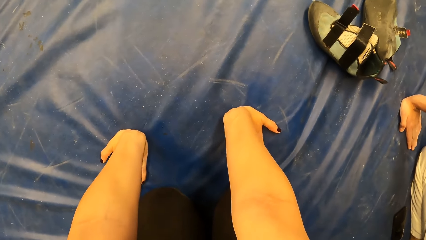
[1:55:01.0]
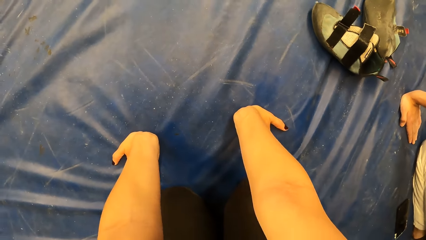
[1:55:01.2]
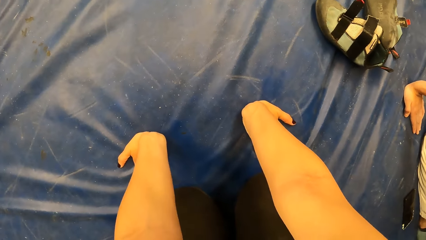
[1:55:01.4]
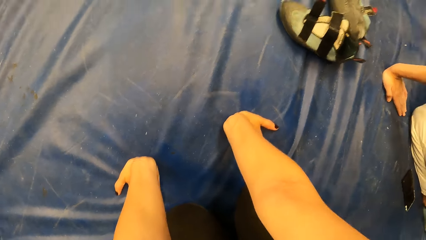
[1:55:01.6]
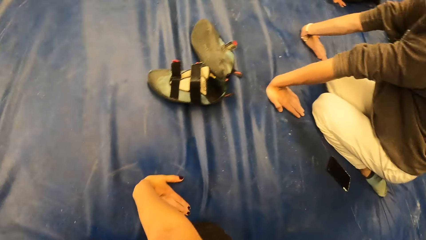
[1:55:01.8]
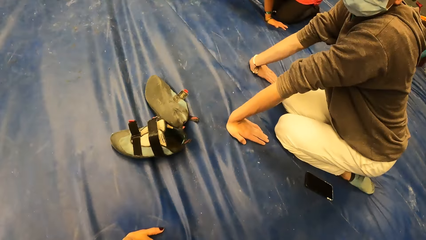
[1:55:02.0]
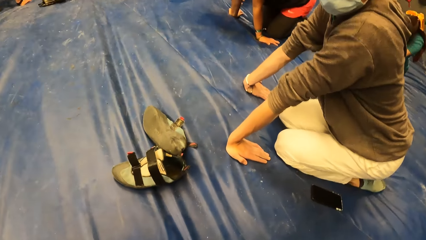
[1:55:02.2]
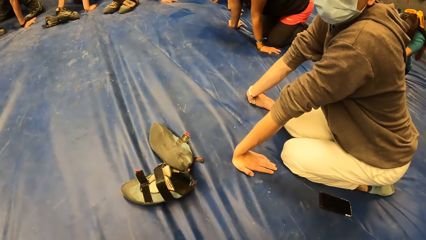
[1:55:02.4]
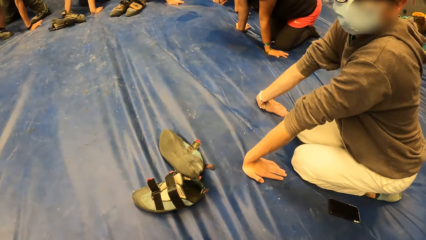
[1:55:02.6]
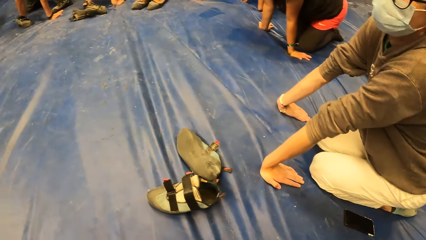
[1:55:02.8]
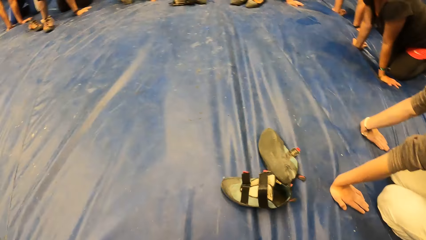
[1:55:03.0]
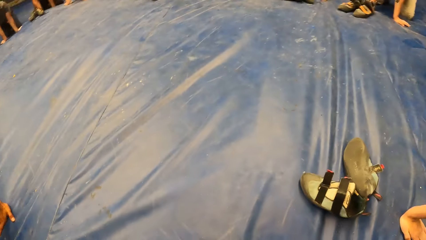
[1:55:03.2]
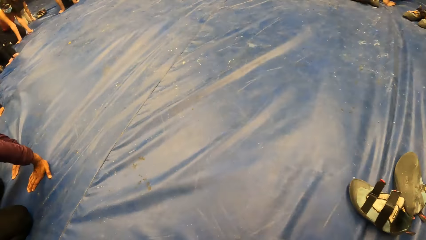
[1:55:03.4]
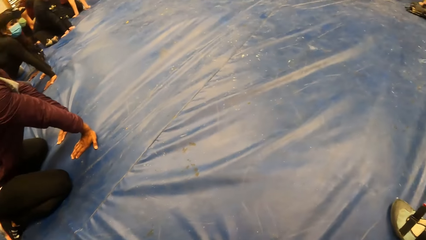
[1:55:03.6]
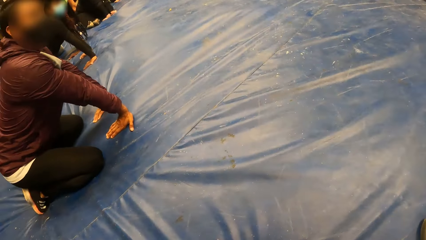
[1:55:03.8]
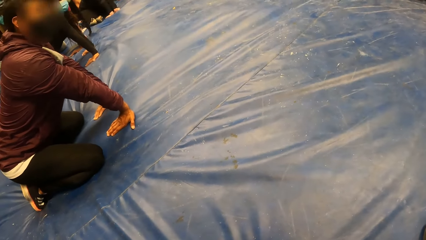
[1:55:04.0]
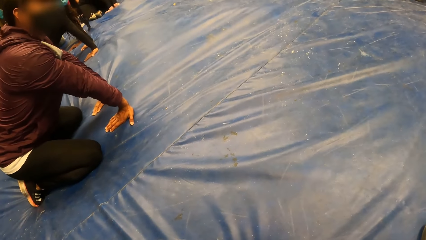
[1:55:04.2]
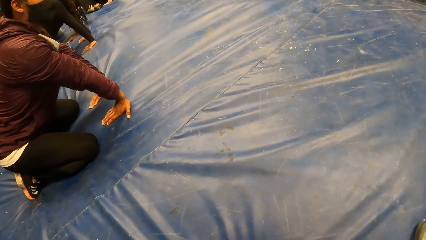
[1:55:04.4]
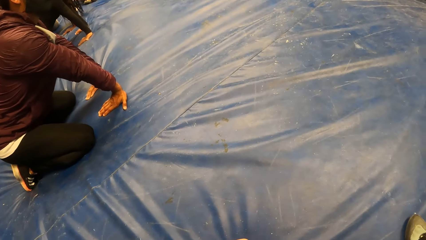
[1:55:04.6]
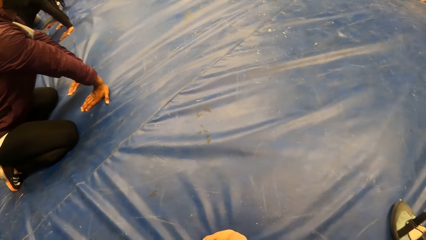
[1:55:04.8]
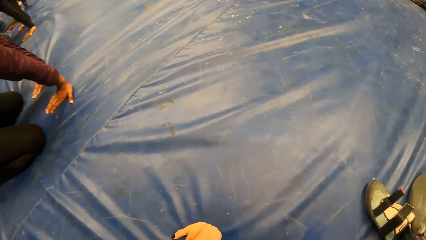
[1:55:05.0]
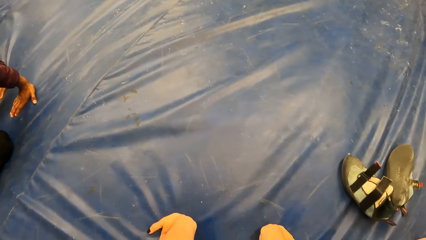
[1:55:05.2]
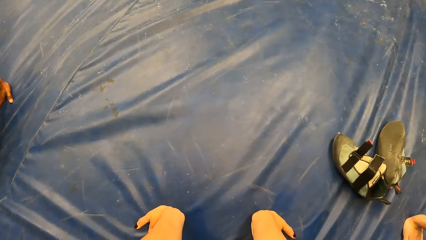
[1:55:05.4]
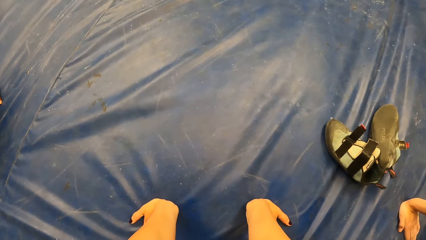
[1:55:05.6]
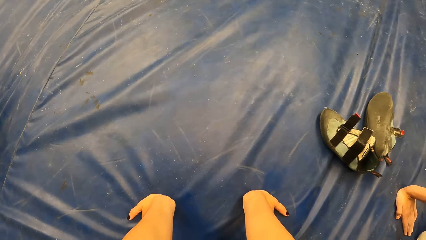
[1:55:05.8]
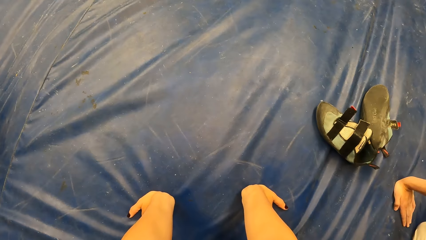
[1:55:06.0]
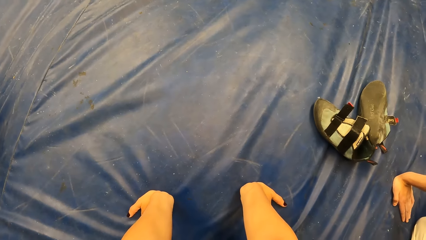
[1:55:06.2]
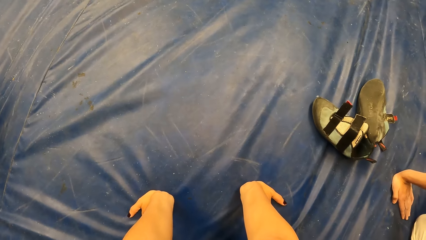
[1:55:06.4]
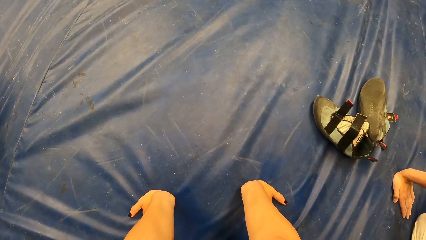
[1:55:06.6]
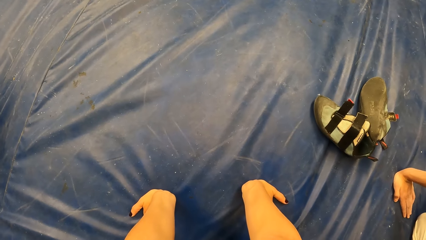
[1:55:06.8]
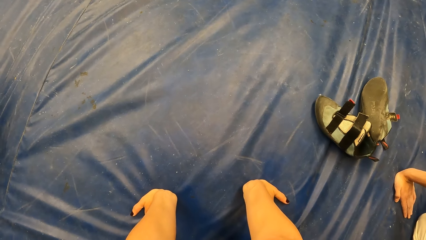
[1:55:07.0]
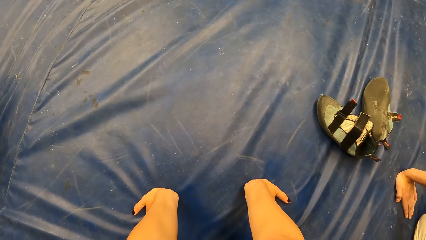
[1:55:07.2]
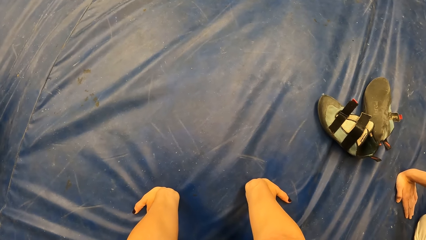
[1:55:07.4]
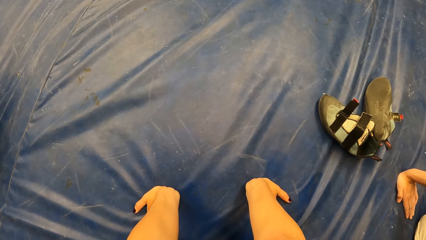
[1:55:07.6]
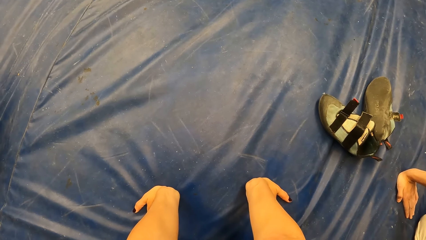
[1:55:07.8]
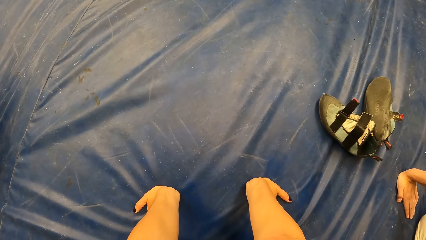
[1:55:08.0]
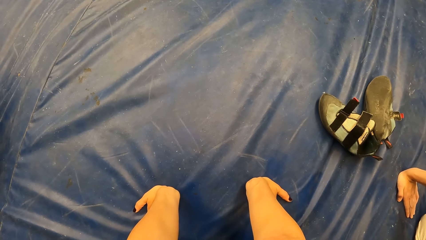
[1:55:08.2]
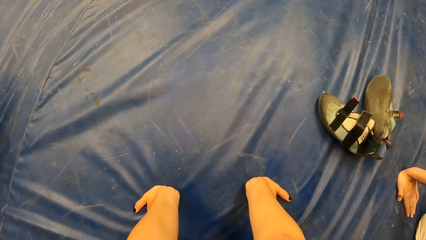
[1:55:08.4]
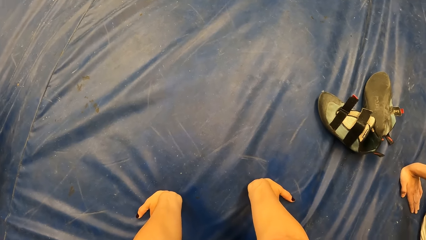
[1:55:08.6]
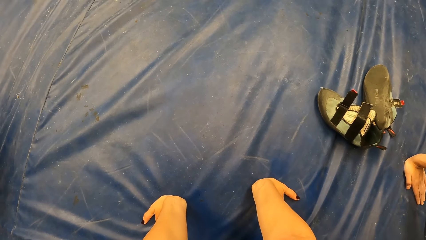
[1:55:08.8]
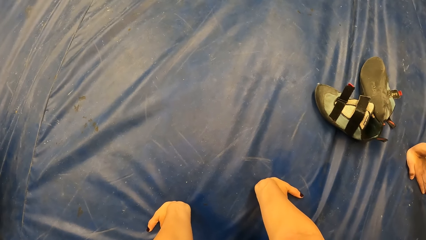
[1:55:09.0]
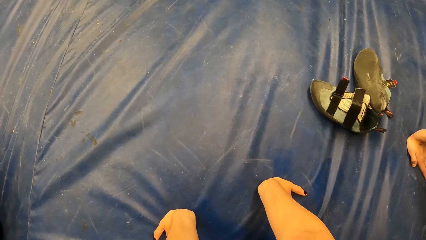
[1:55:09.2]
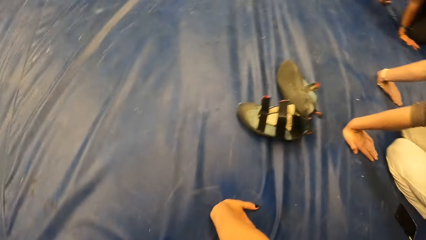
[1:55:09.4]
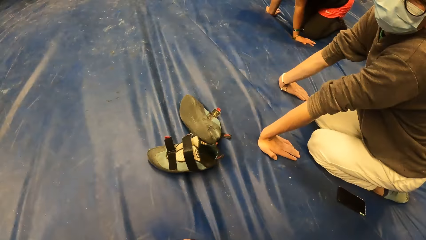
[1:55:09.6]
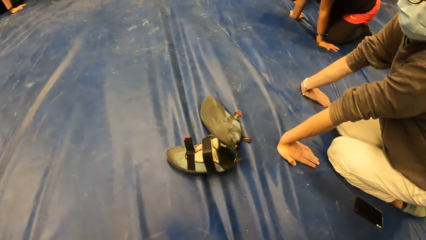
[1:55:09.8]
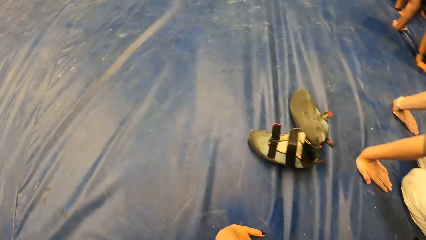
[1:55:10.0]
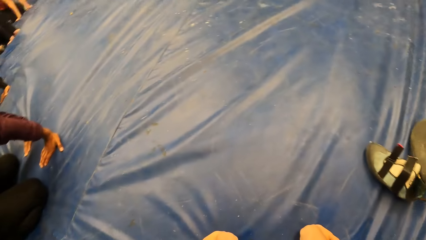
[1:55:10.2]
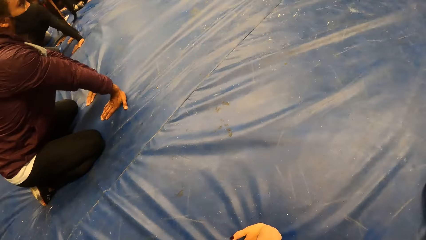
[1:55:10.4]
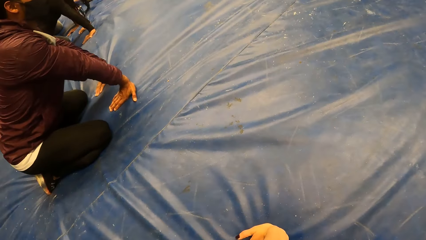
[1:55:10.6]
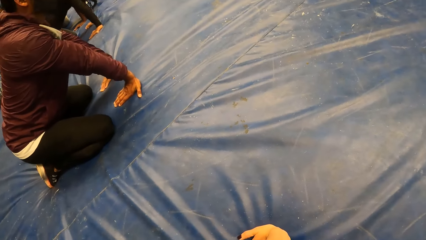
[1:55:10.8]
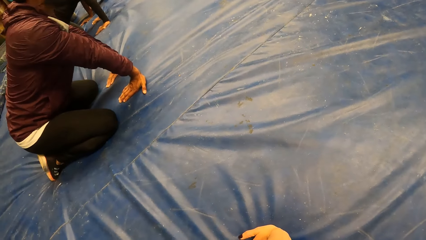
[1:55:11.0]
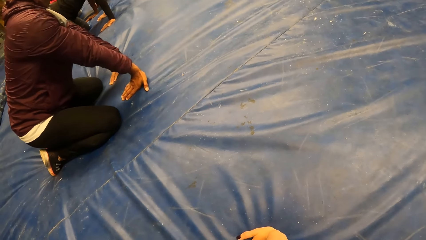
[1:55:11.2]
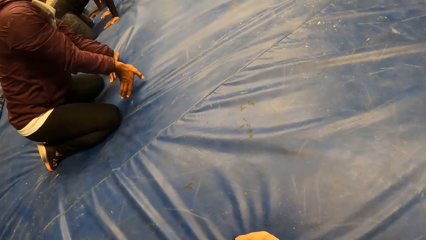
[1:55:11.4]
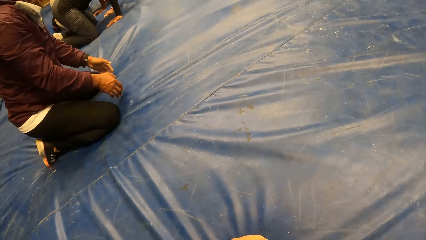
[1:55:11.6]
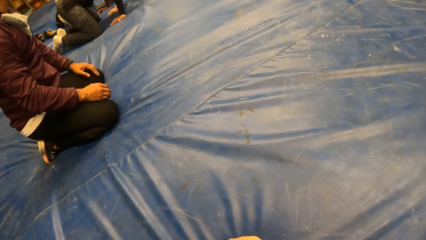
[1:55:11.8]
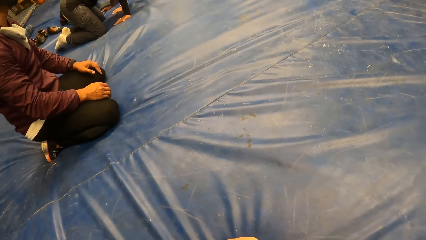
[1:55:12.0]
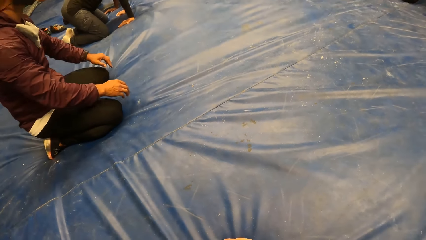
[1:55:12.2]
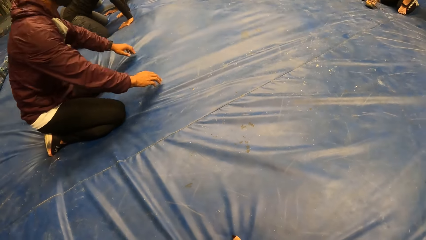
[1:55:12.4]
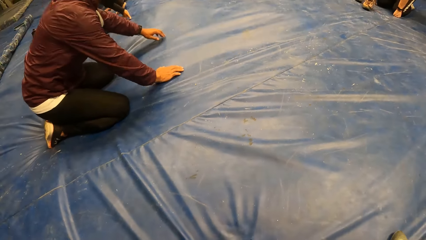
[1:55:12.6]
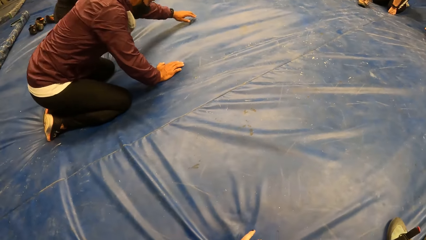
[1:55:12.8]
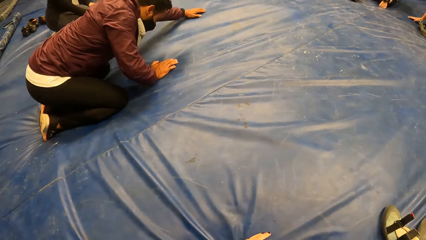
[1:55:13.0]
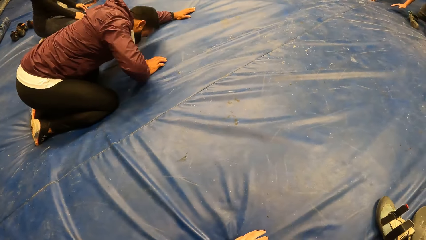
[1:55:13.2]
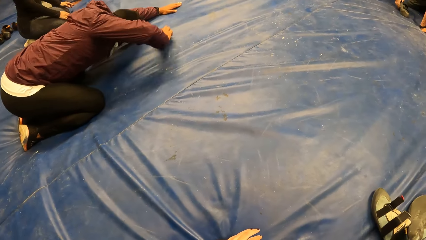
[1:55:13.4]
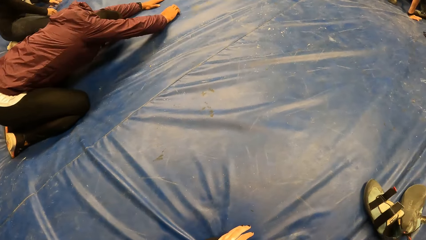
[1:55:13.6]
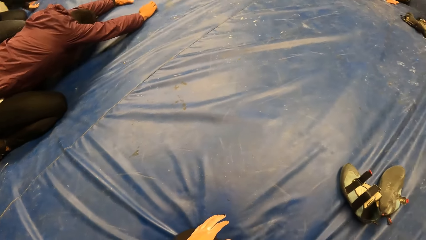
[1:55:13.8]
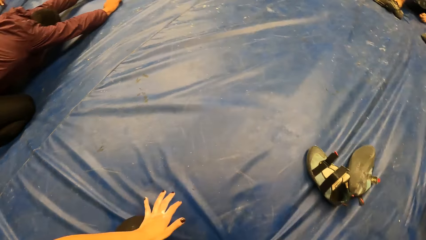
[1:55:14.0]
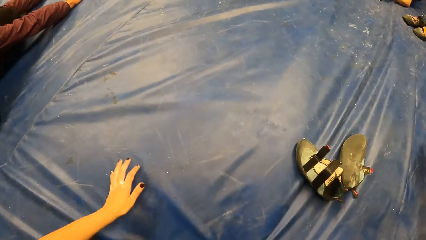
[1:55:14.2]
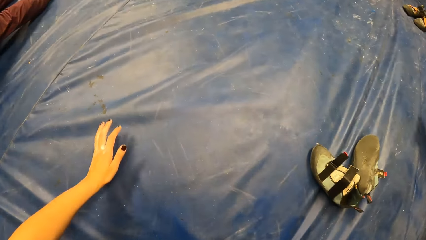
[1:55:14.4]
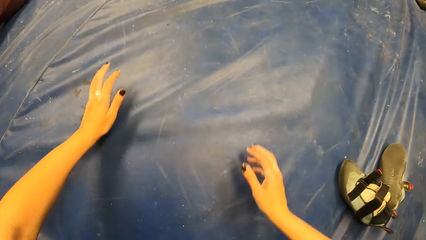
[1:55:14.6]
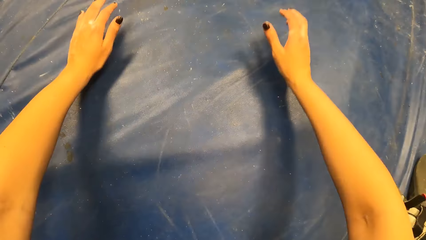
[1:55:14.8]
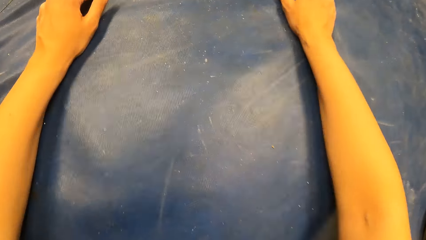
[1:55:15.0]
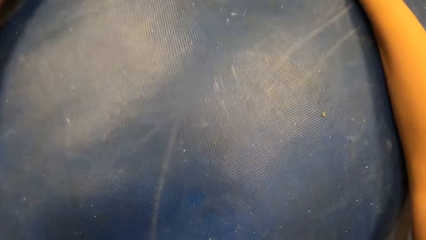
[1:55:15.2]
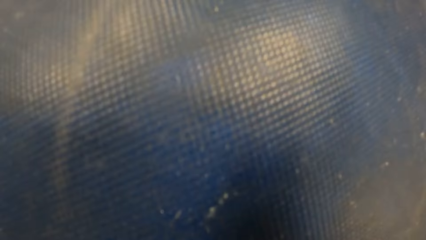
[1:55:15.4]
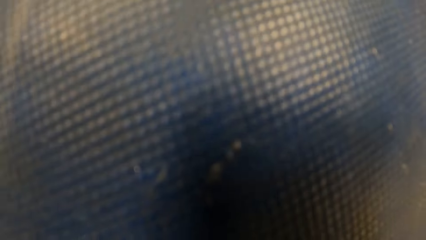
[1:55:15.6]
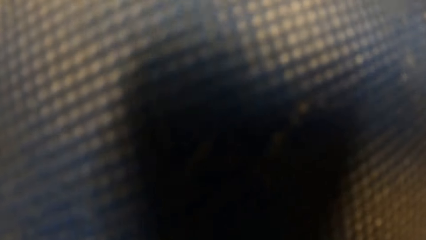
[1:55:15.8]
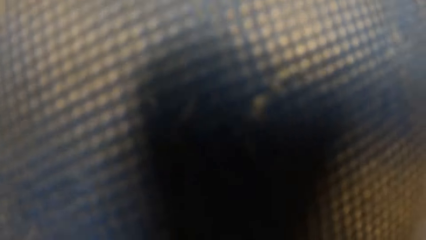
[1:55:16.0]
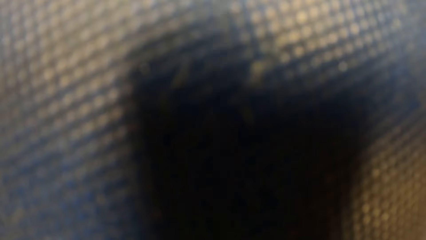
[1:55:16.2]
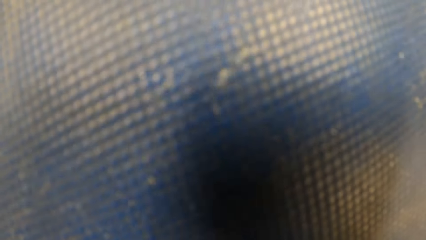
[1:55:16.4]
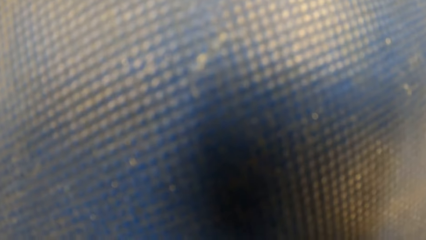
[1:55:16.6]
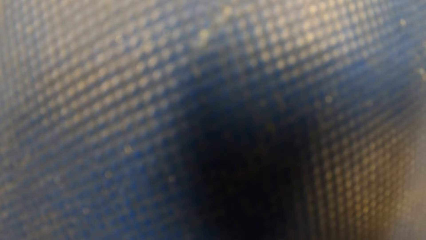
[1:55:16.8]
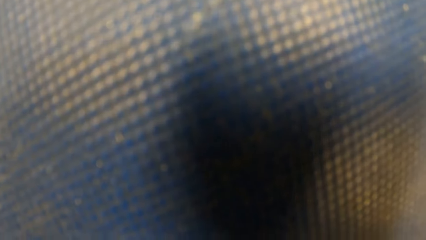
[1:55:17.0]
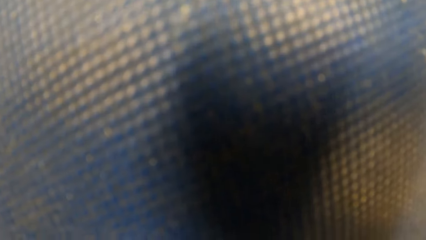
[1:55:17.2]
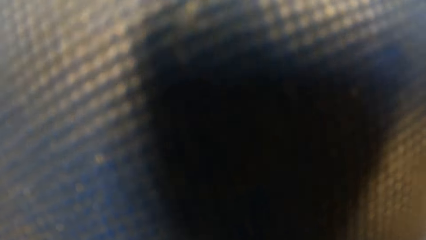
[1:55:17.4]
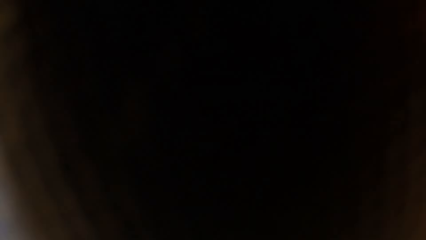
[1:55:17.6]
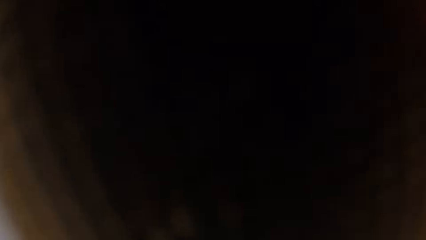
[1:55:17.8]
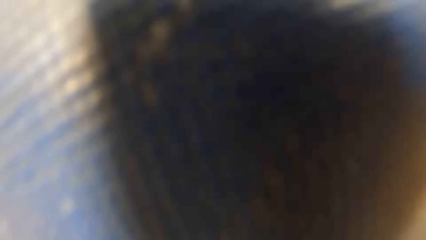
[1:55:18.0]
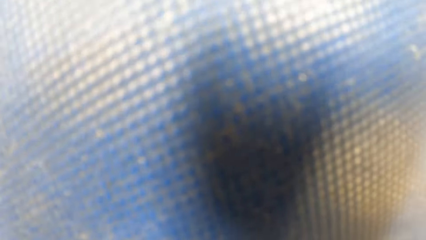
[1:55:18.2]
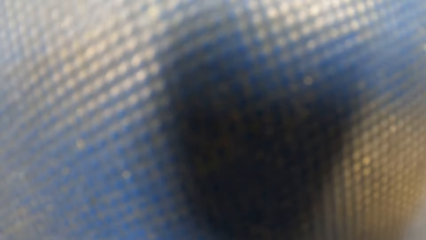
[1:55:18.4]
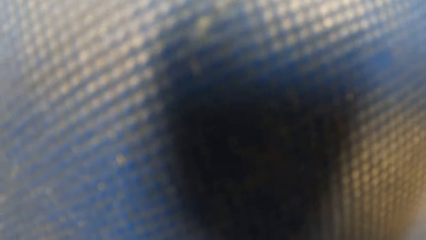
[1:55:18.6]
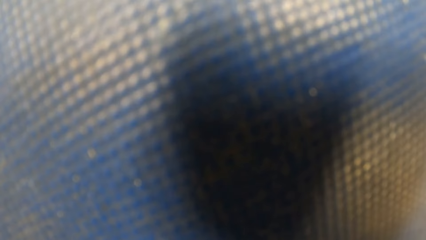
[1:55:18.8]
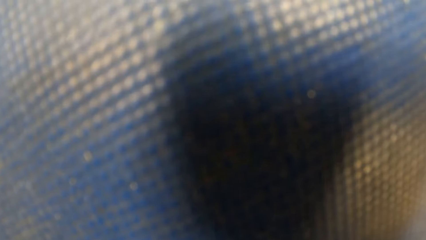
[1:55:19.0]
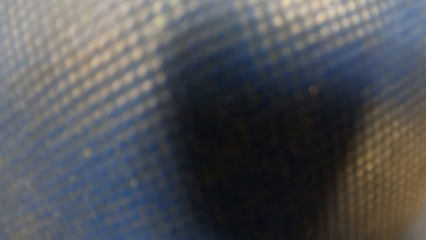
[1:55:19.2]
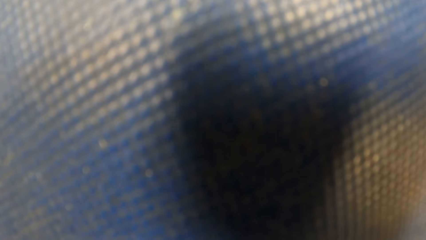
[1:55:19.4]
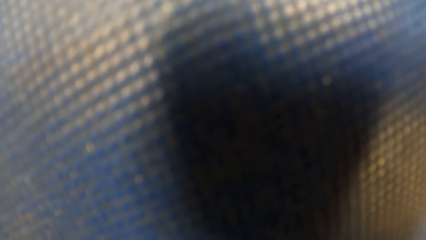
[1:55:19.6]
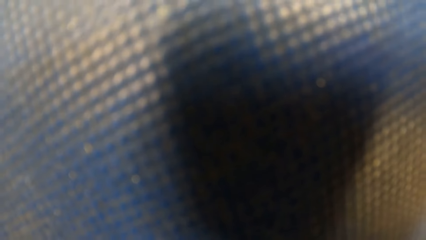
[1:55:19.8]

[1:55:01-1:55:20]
The camera wearer looks around. A man puts his hands on his knees. The man stretches his hands on the cushion. The camera wearer stretches his hands on the cushion.
